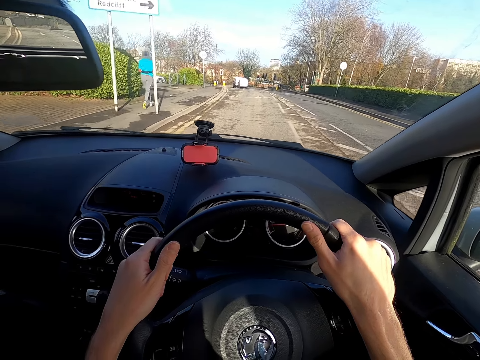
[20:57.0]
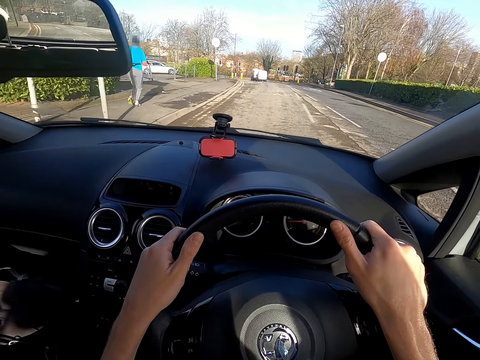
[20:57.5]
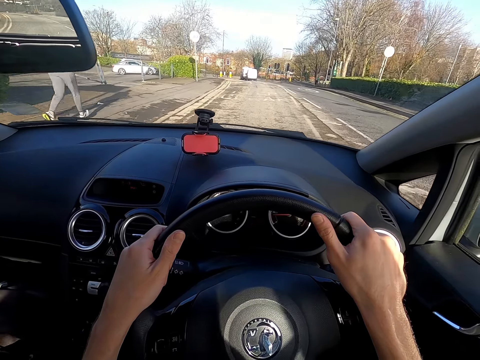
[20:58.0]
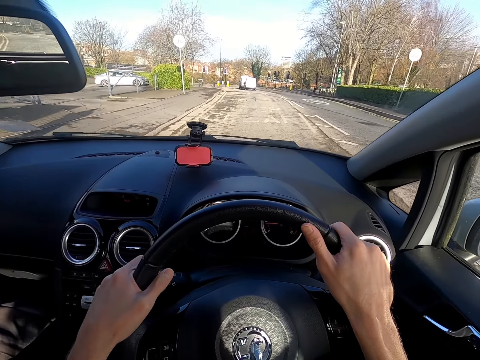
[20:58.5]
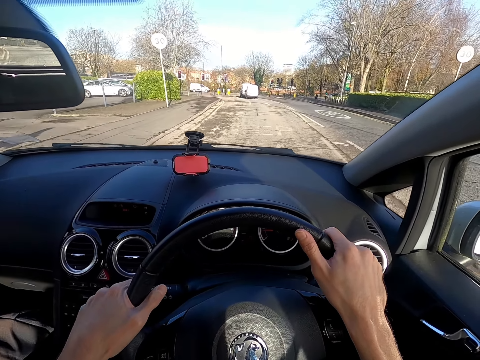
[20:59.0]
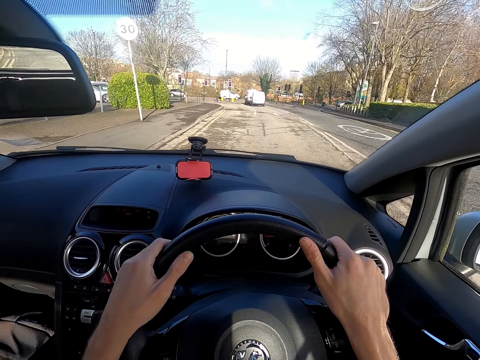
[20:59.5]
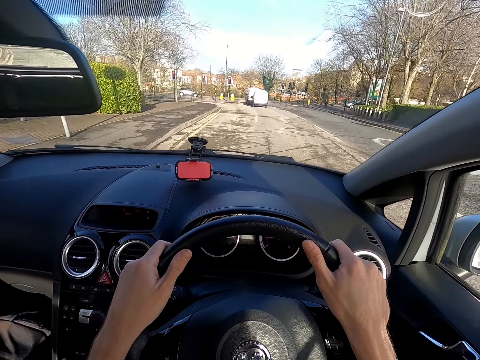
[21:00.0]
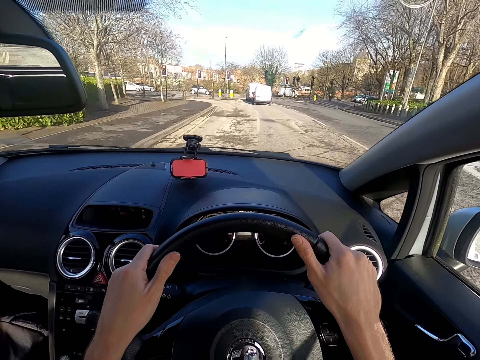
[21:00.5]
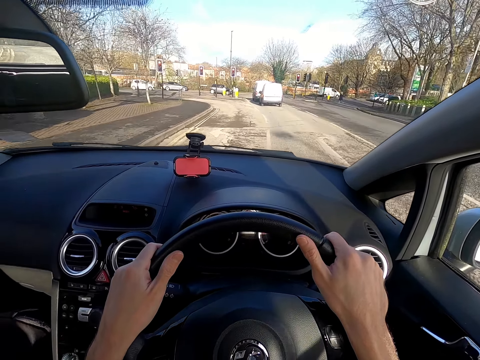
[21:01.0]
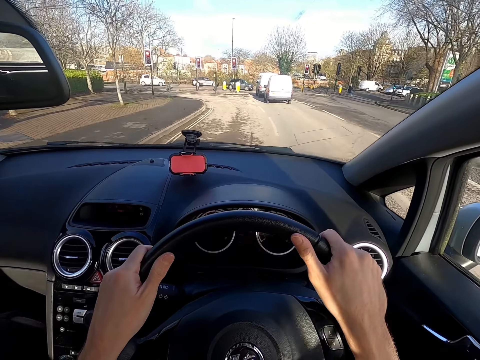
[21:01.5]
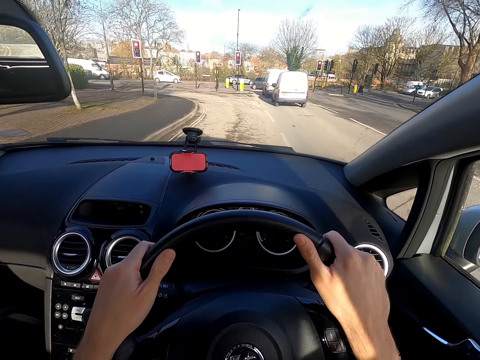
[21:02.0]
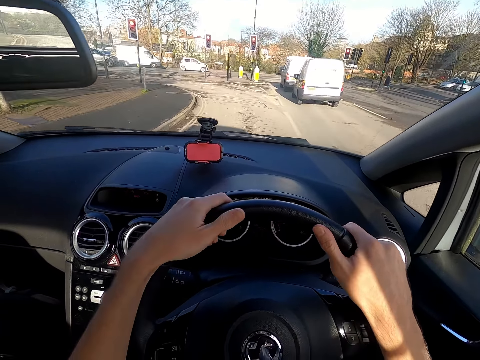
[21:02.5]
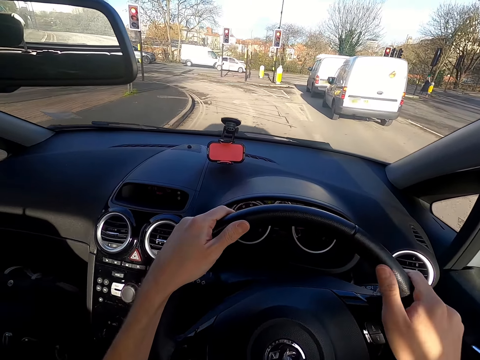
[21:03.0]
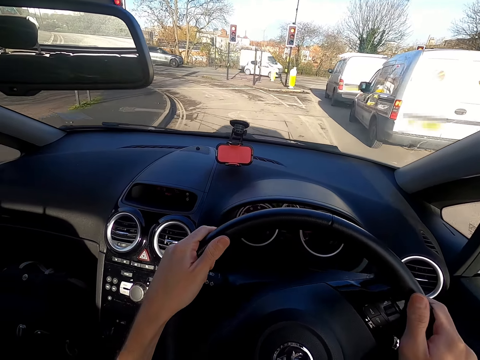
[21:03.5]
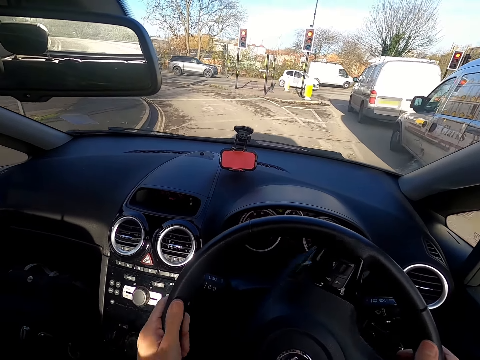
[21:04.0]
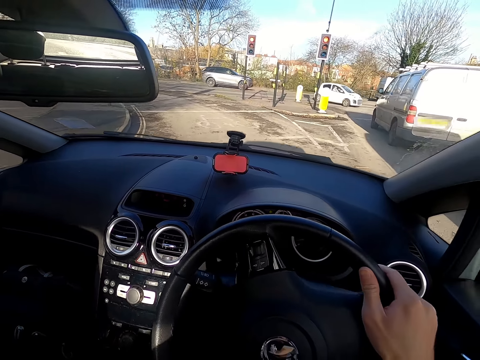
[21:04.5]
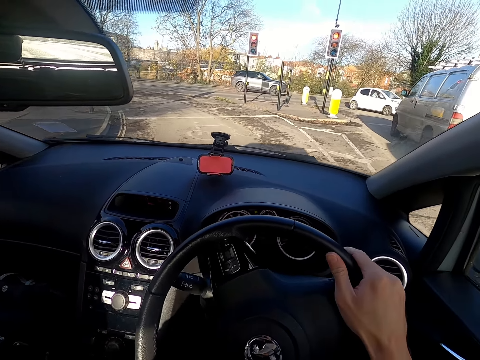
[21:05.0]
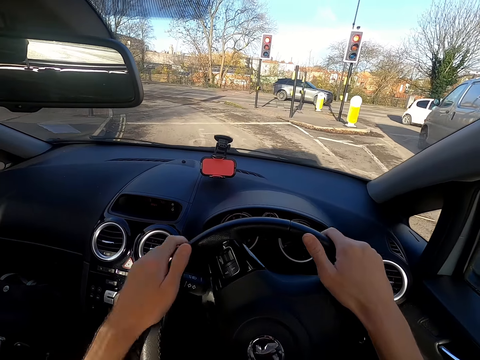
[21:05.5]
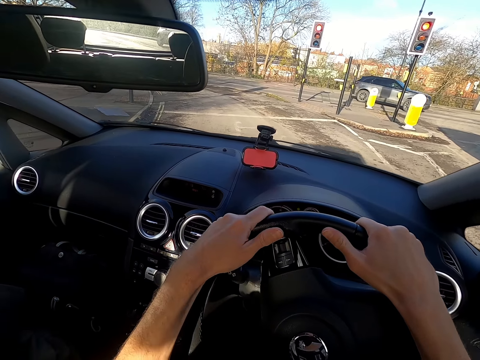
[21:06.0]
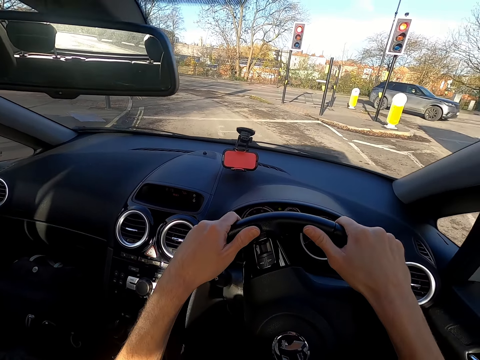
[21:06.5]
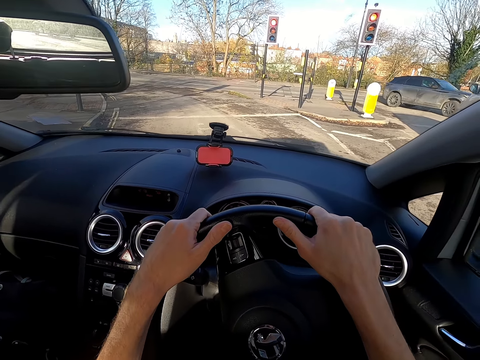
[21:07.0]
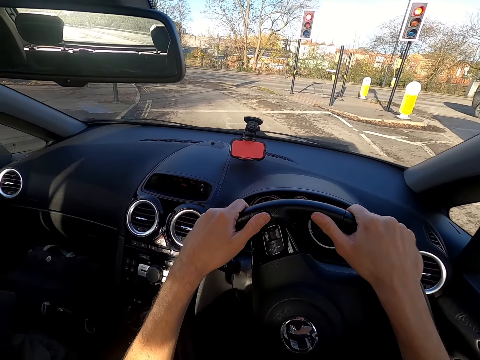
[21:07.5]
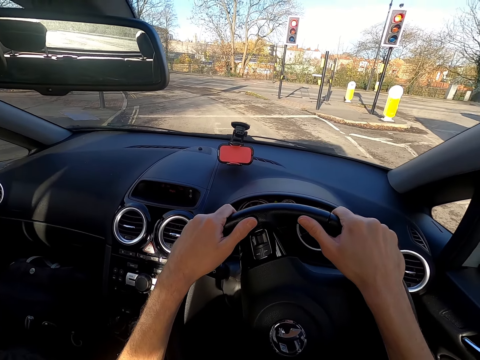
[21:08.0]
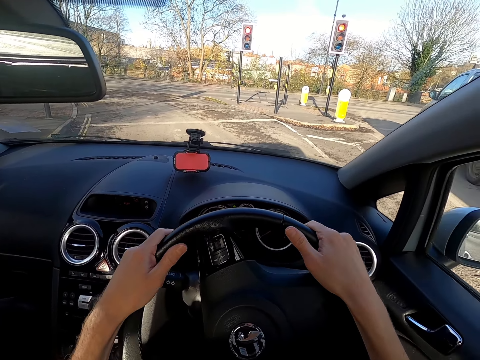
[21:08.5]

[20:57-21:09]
The camera wearer pushes the turn signal lever with his left hand.

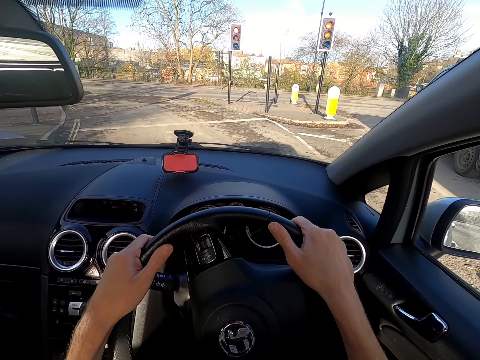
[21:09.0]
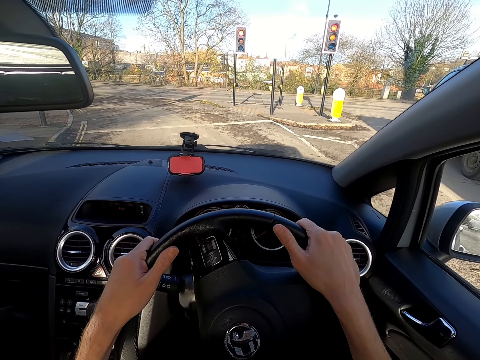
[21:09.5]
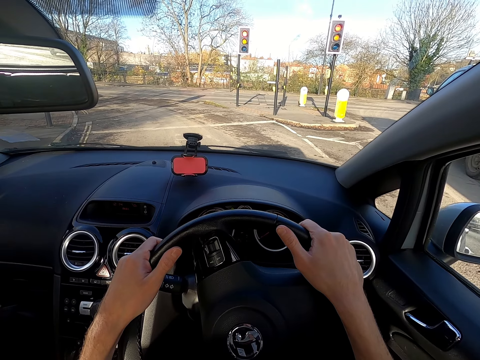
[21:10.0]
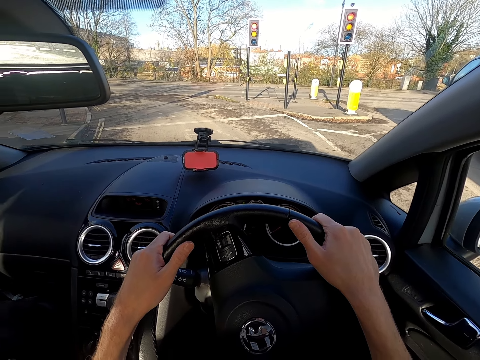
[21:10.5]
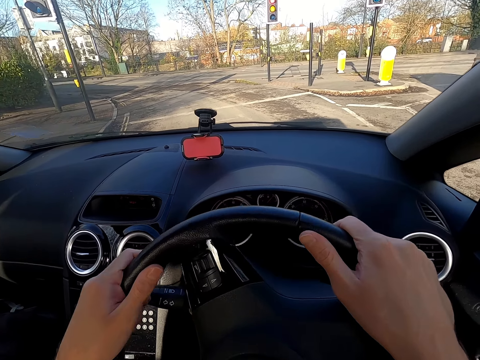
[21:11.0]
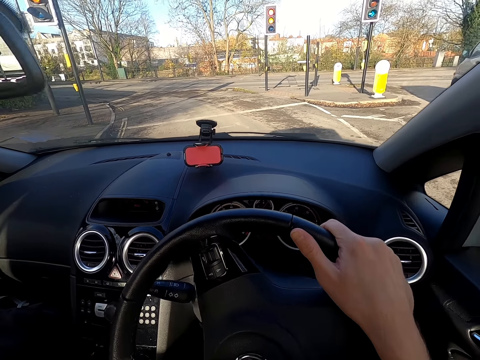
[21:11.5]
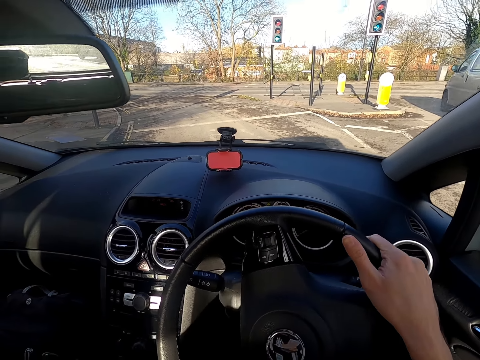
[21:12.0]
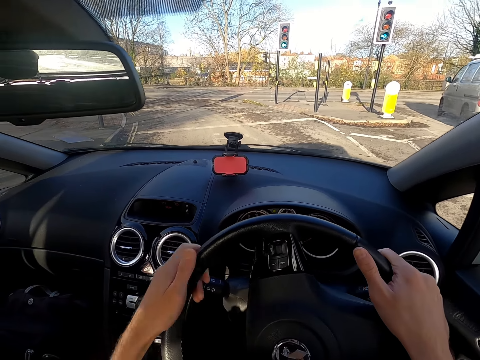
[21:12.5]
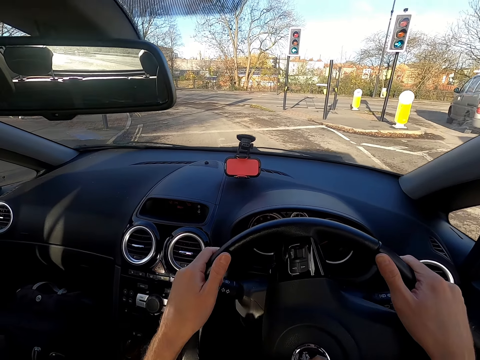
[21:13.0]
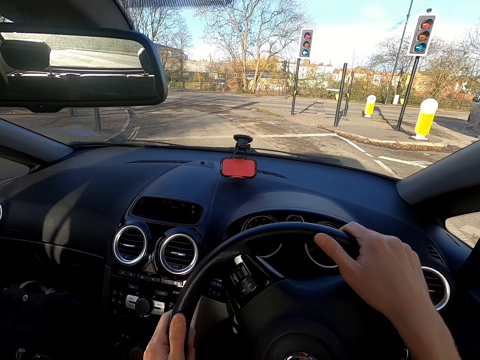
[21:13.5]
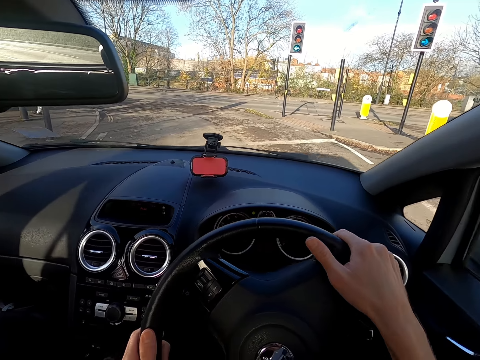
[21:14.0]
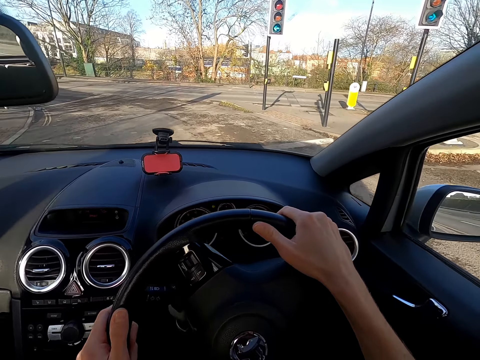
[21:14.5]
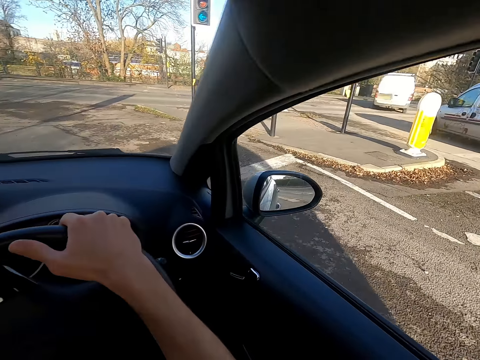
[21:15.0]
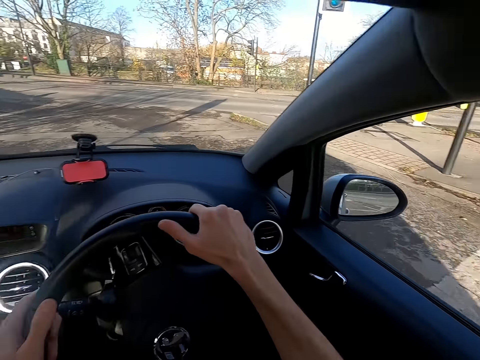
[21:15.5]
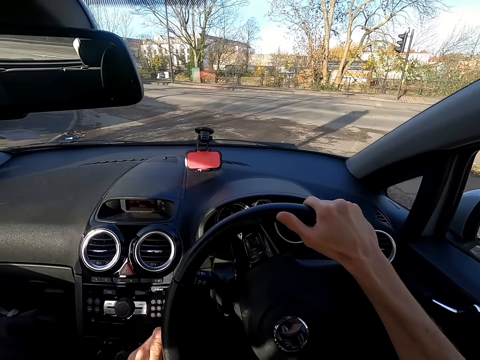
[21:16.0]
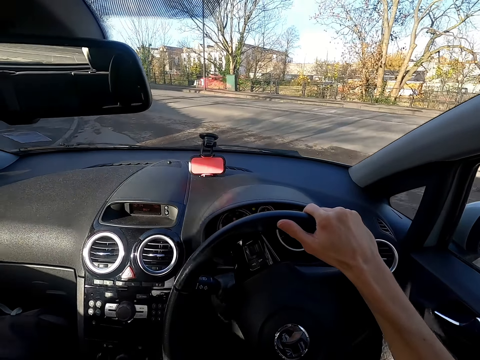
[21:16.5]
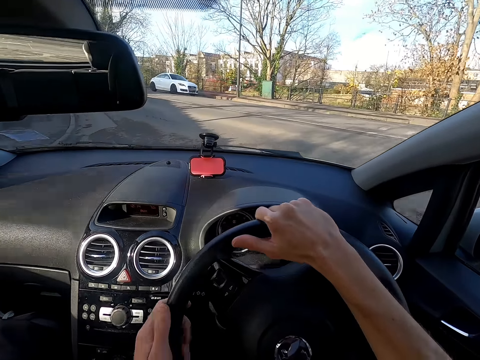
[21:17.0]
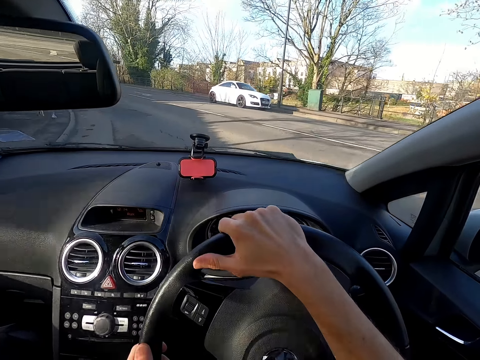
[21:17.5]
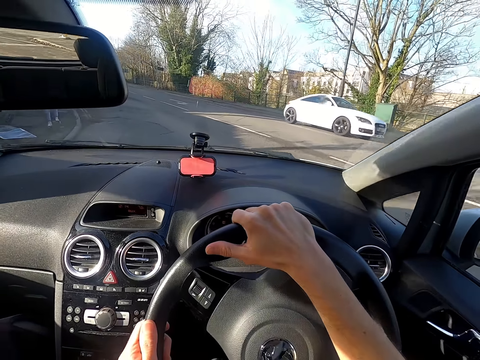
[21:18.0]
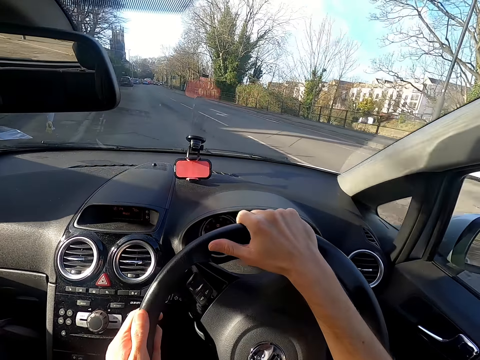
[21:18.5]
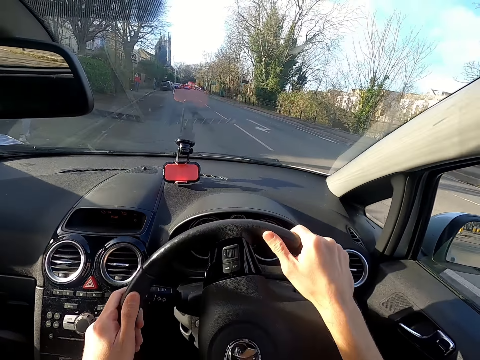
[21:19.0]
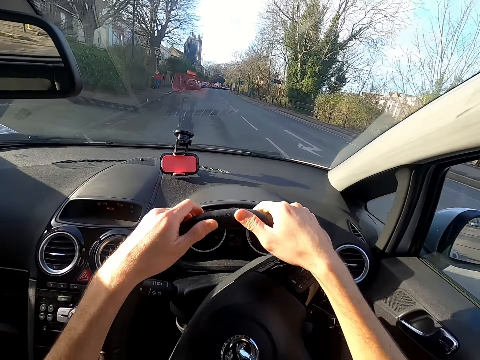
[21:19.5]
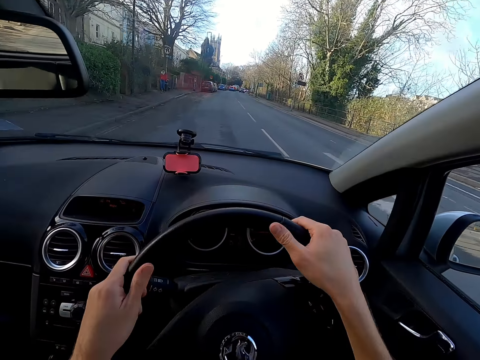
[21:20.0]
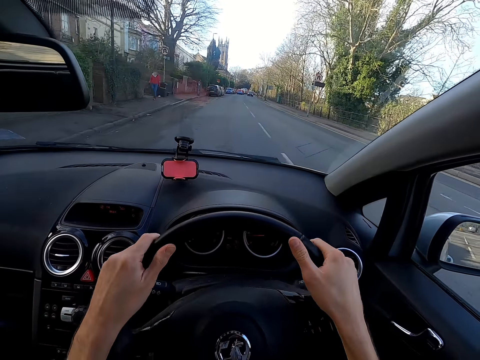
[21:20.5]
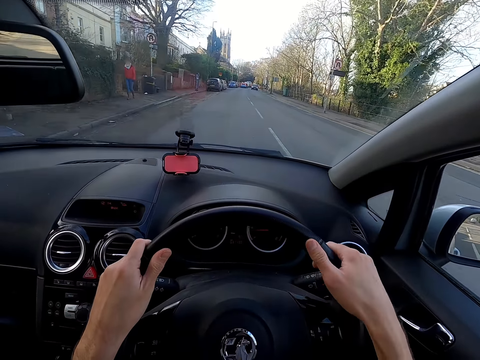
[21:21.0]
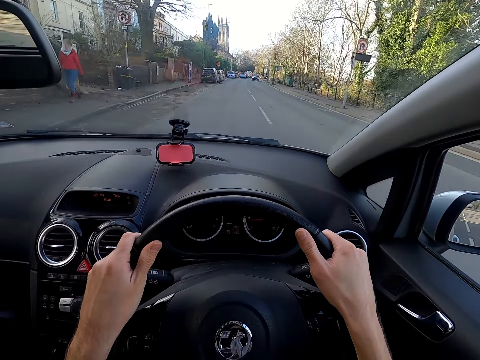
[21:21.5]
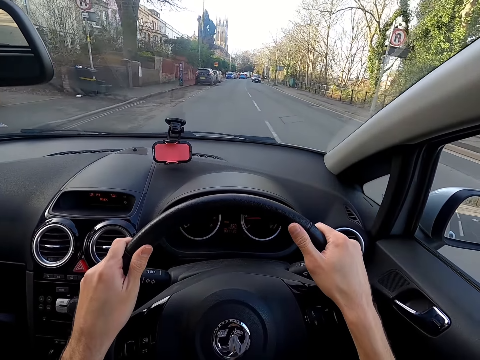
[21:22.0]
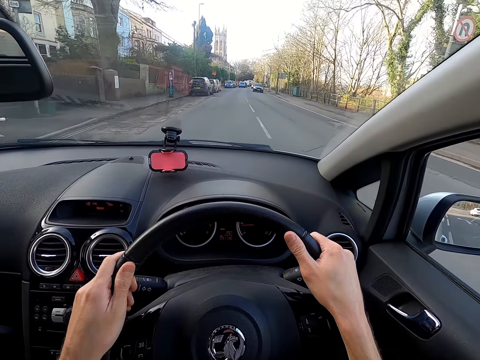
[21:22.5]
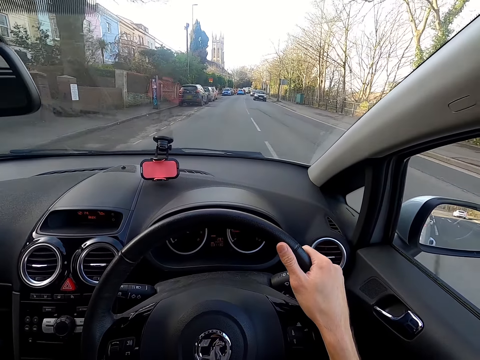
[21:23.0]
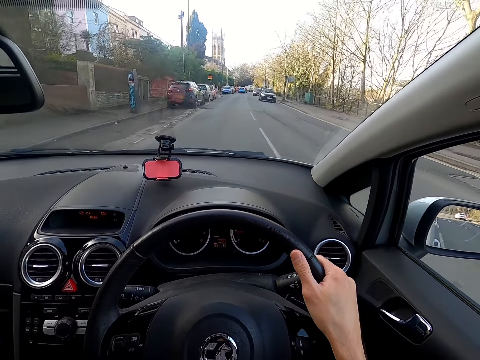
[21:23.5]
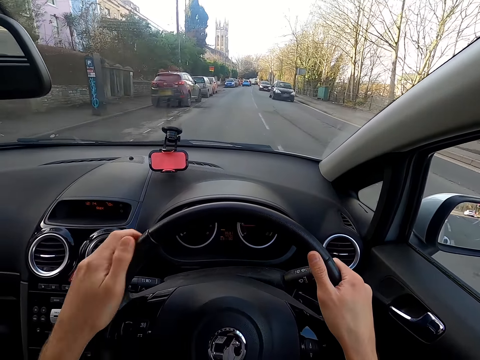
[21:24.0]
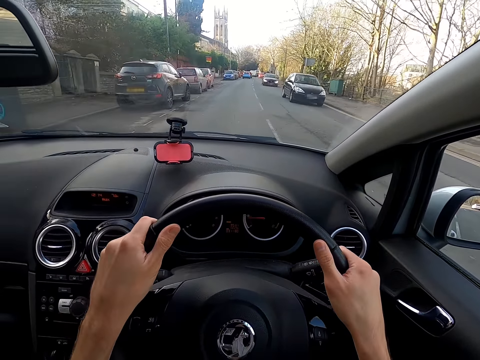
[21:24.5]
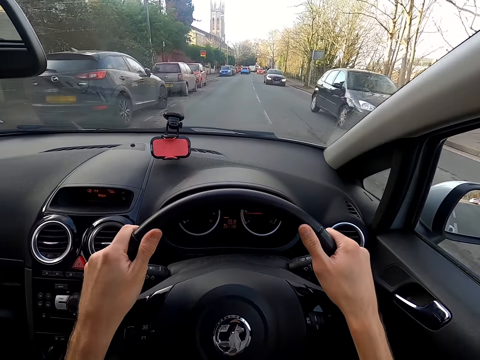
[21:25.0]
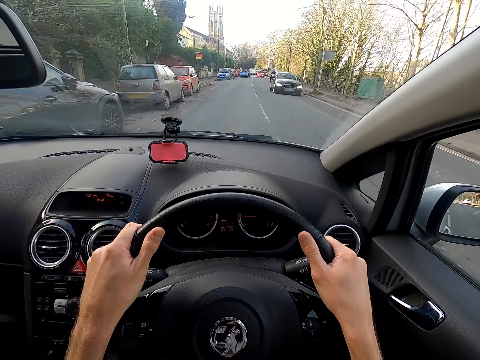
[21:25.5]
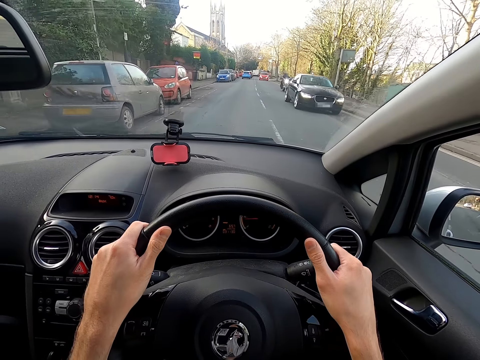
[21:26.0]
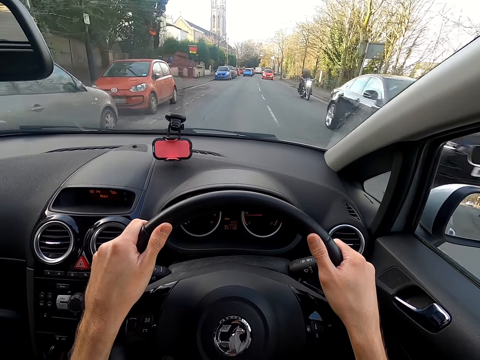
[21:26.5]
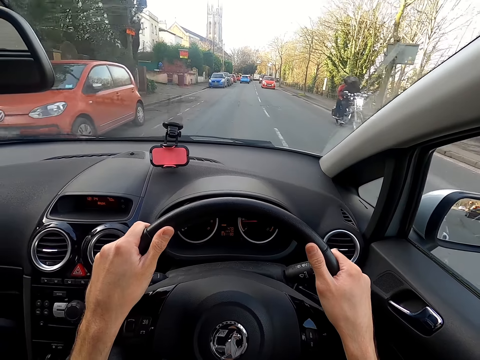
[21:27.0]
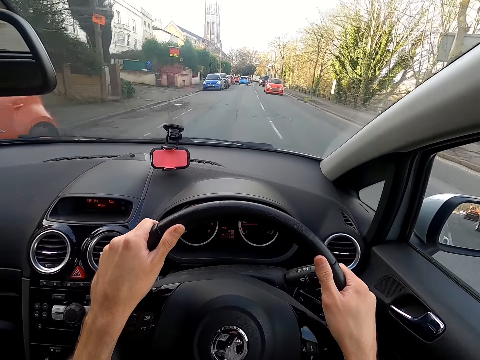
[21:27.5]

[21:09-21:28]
The camera wearer moves the gear stick with his left hand. He moves the gear stick with his left hand repeatedly.
